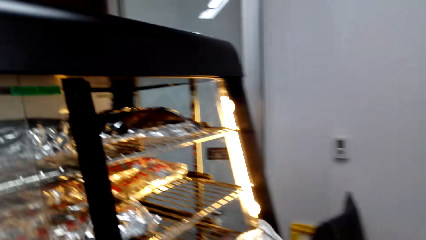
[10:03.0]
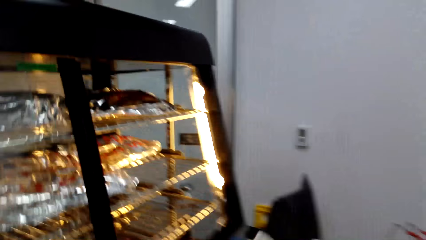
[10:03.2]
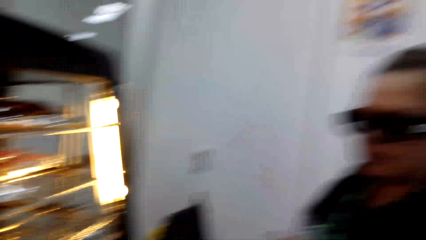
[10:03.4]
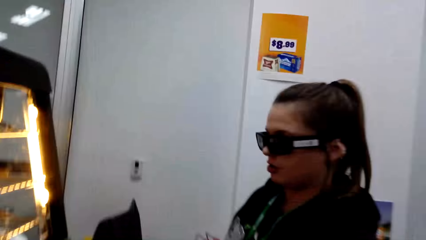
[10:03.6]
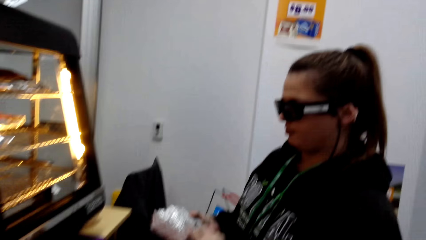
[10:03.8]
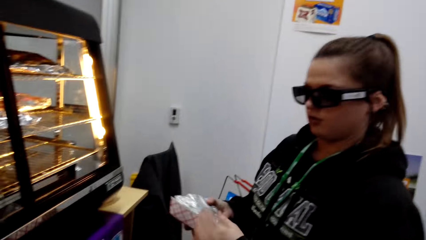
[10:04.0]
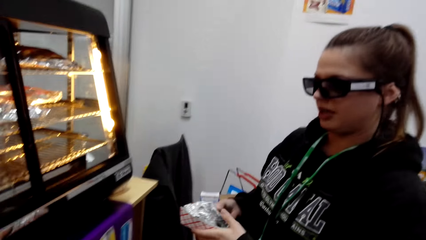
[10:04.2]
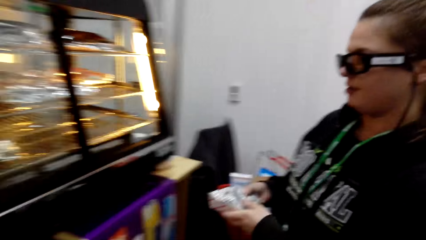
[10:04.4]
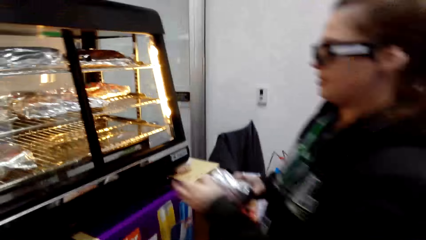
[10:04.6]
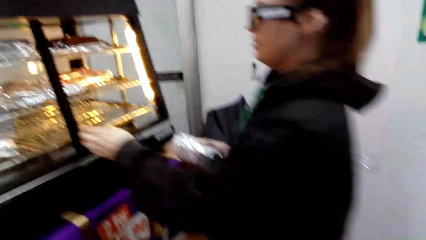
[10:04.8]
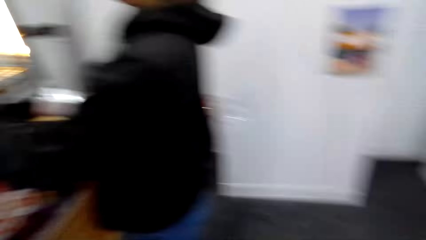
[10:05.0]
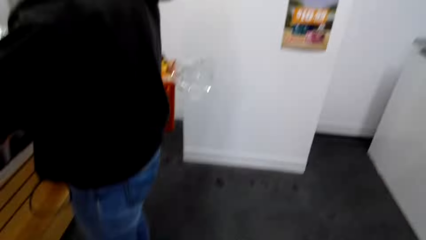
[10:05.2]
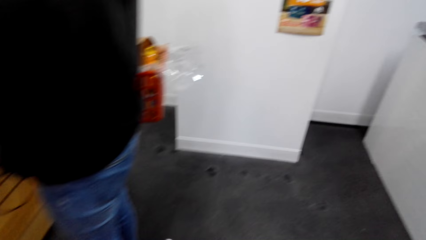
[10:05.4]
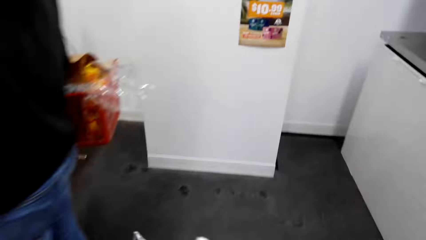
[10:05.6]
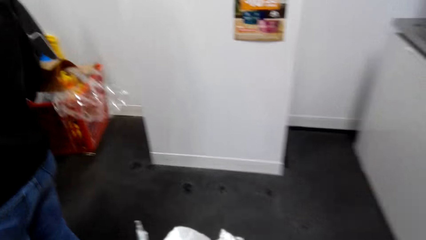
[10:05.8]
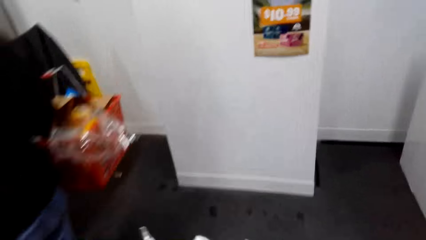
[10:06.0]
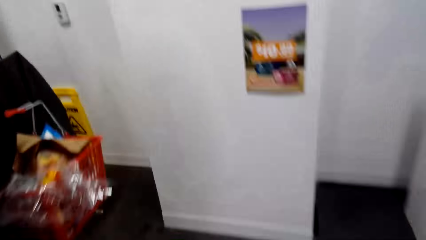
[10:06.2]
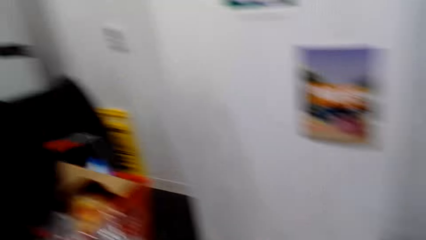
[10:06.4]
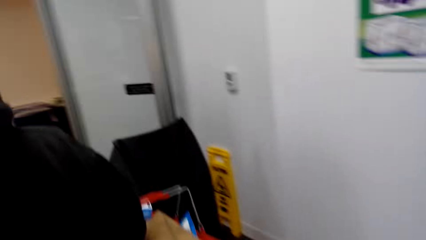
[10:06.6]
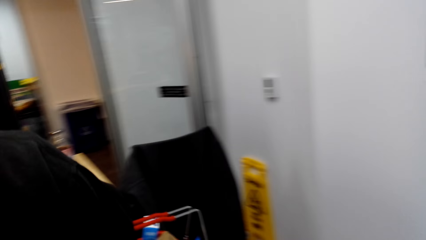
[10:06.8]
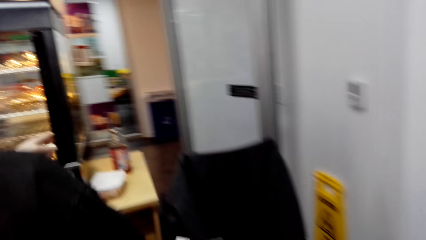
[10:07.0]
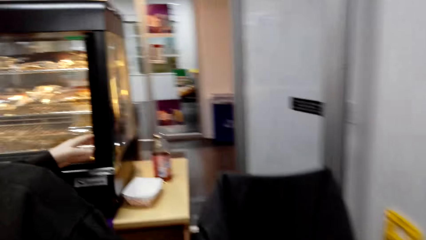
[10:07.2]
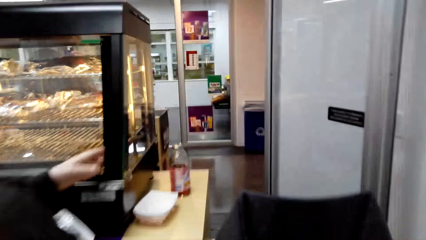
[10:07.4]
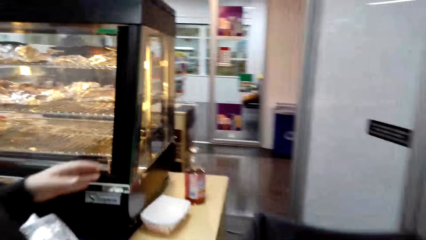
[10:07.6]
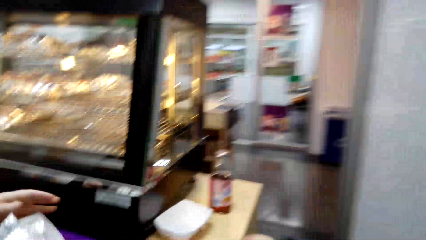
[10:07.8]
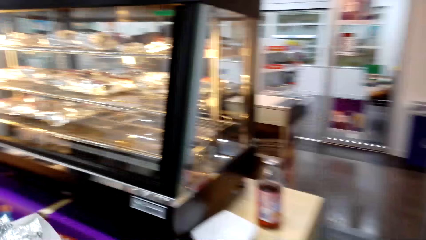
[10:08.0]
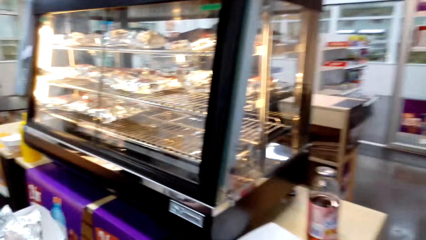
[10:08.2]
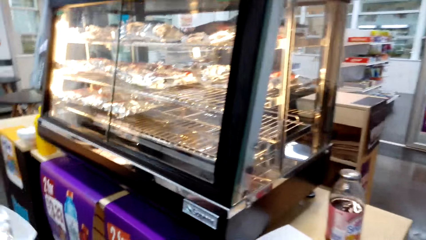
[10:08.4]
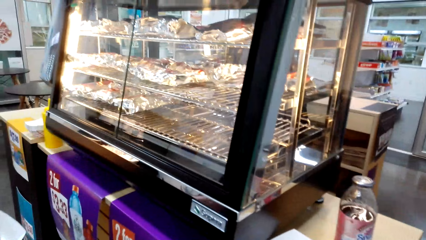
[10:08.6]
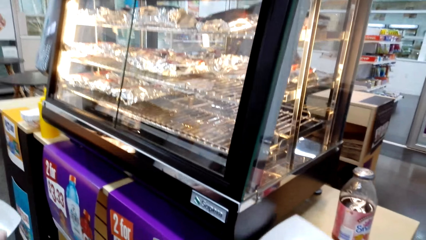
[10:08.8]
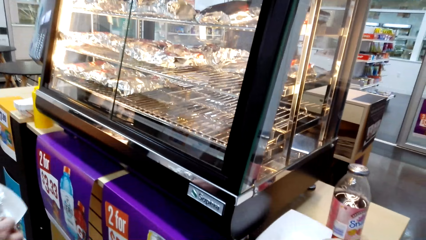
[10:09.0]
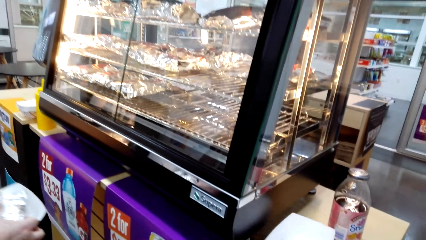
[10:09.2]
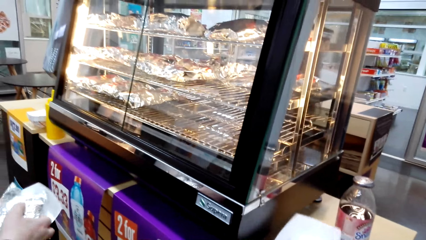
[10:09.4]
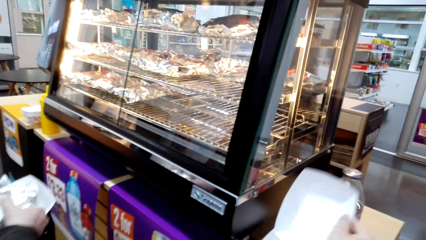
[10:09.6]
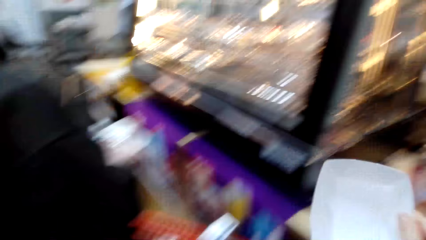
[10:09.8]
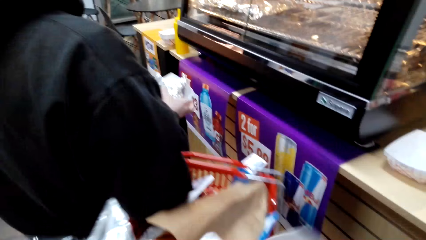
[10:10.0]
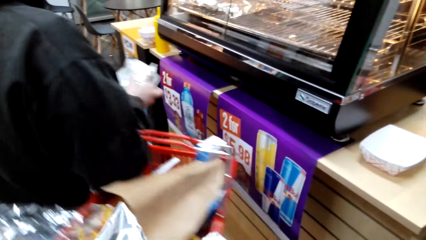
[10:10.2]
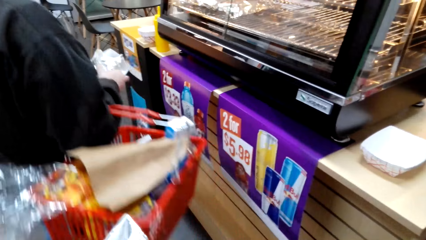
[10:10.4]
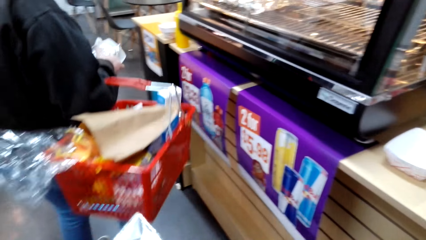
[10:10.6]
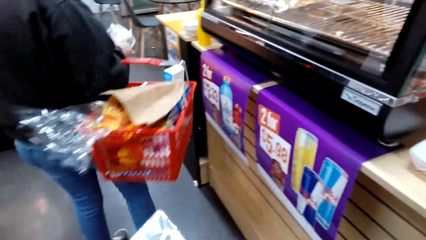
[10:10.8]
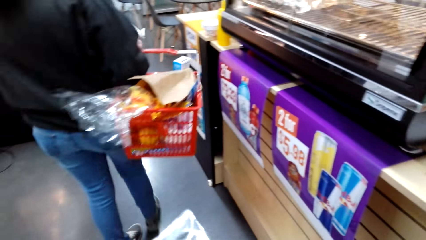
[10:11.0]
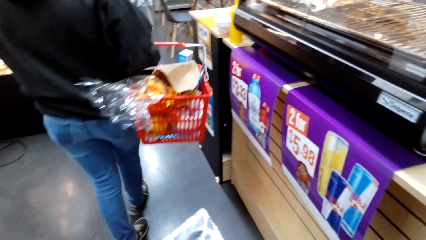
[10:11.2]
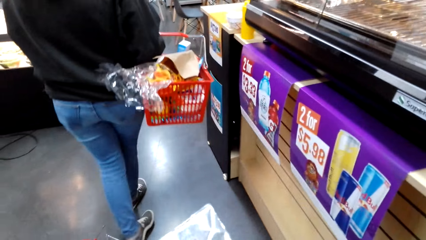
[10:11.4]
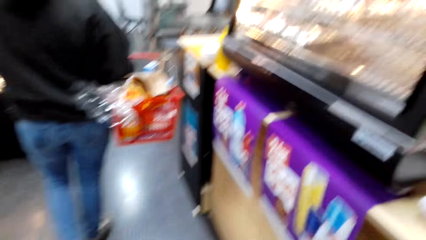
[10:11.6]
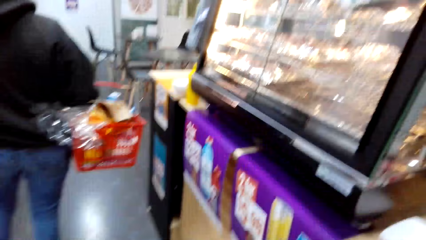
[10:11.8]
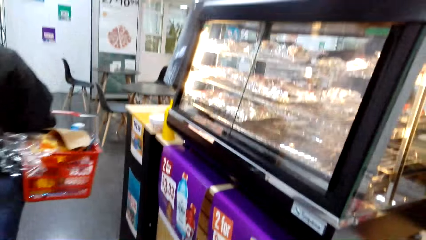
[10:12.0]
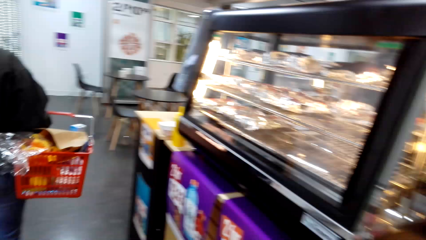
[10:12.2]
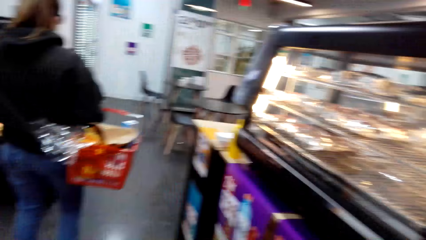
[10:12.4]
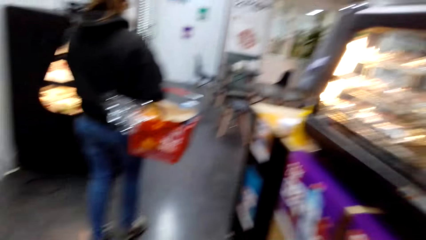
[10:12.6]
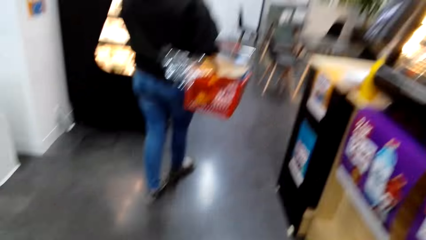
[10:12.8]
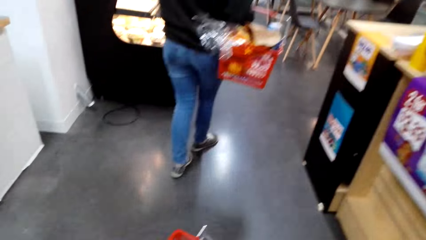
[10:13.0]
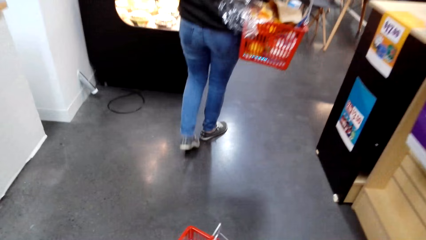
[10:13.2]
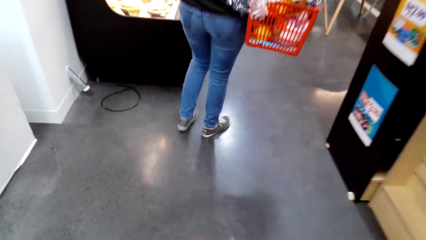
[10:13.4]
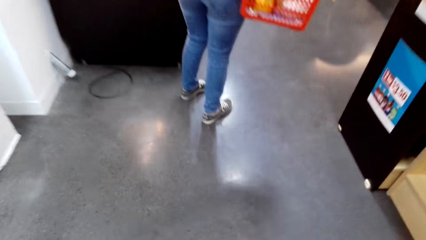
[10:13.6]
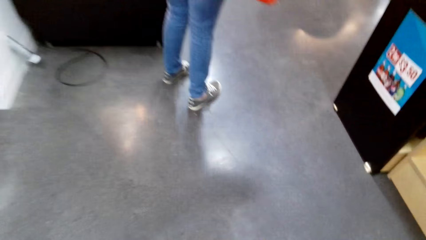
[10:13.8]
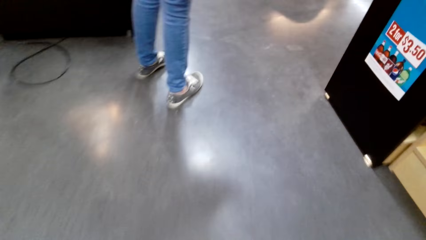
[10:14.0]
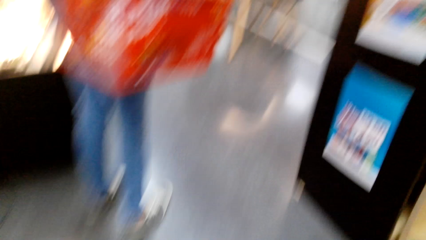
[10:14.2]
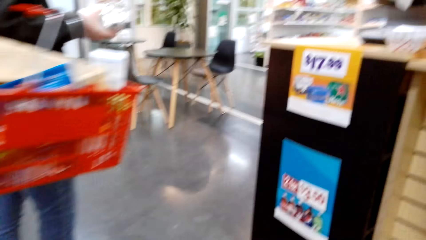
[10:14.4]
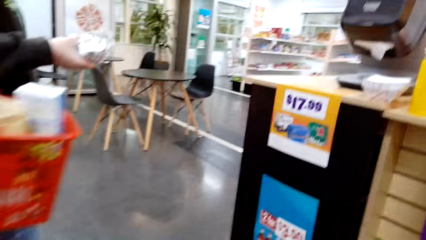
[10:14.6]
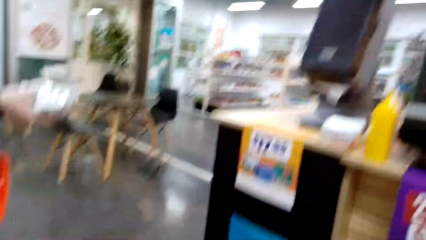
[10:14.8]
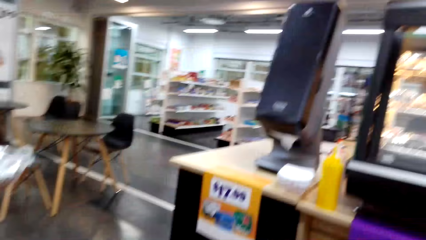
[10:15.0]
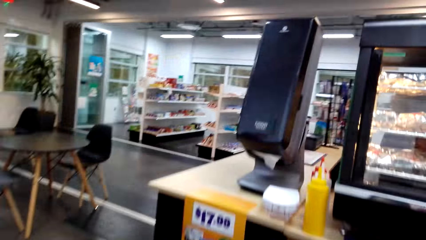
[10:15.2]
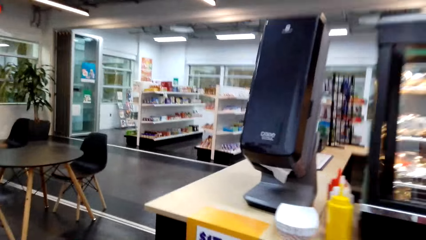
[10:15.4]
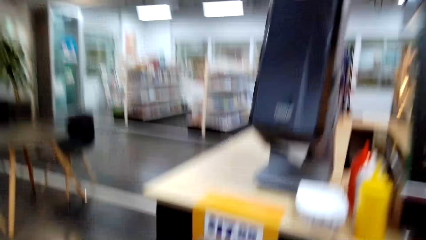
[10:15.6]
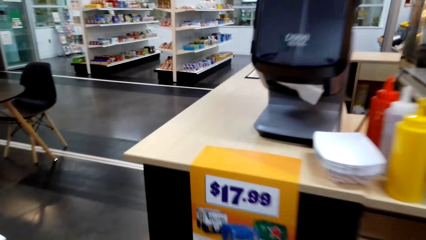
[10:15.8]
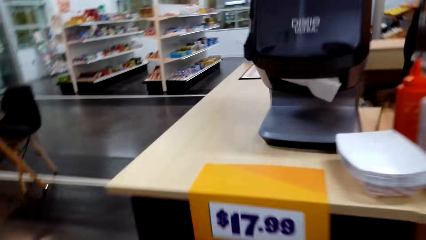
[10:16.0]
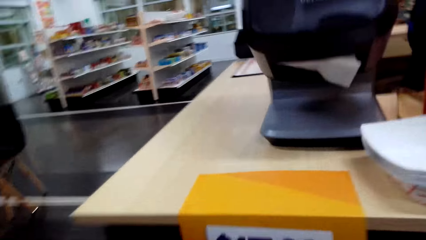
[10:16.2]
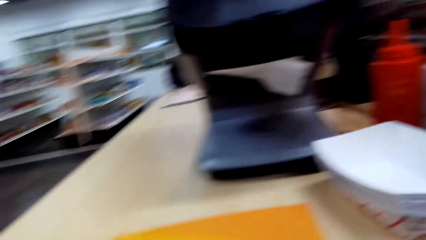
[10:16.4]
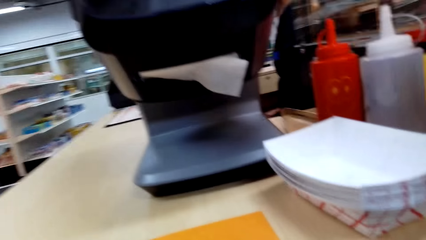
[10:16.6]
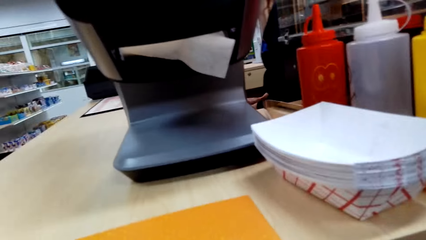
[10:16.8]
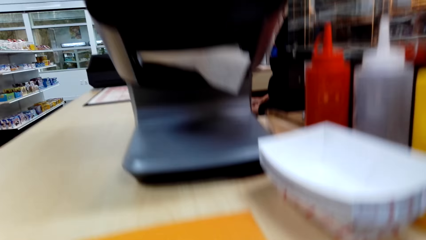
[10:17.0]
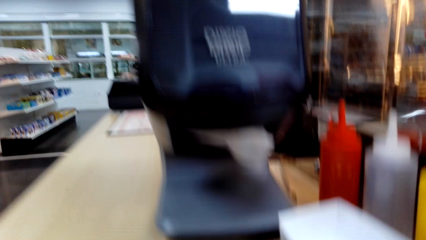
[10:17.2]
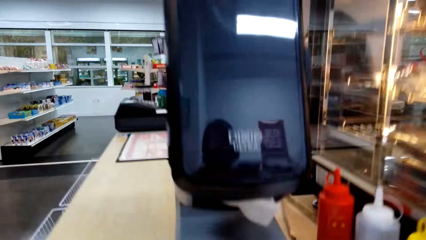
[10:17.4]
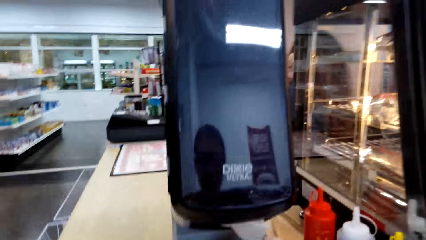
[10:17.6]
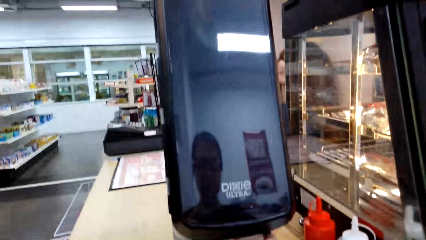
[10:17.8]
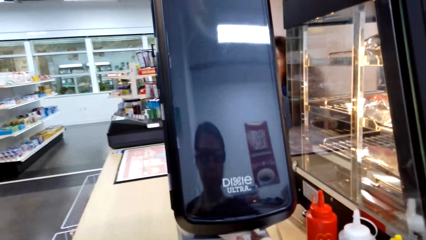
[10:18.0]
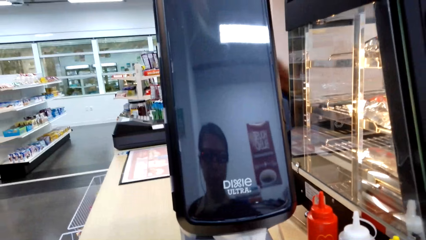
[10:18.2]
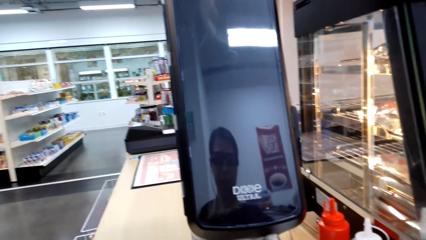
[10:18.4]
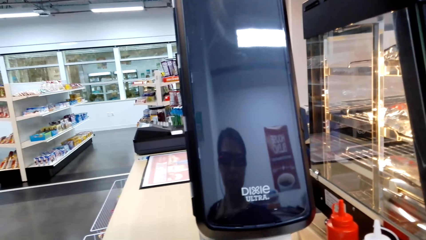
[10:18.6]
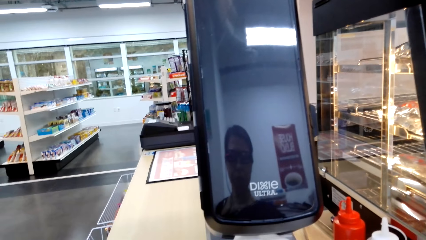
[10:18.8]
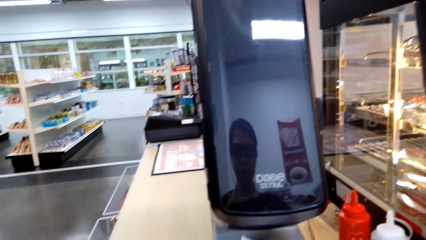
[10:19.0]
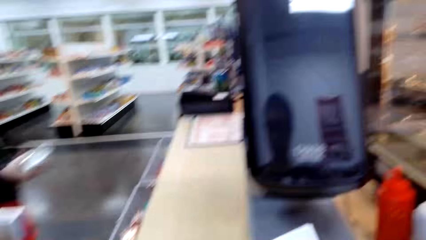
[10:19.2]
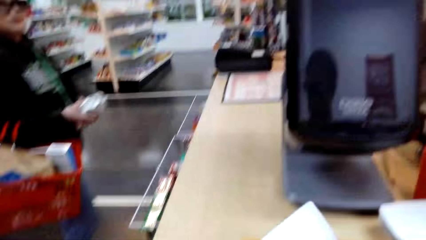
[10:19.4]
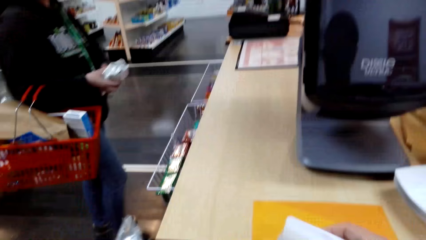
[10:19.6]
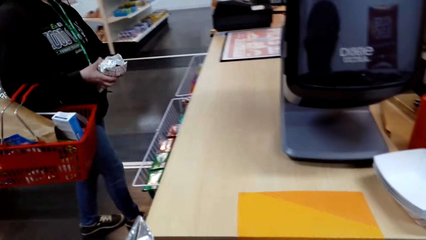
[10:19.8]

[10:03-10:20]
The camera wearer gives a sandwich to a woman. She converses with the woman. The woman picks a sandwich on a shelf and touches the food on the griller. The camera wearer walks in a supermarket. She moves the camera around the griller. She picks a tin of sandwich on a counter. She puts the tin in a cart. She walks in the supermarket towards the counter. She stares at herself in the phone mirror. She picks dishes on the counter.
